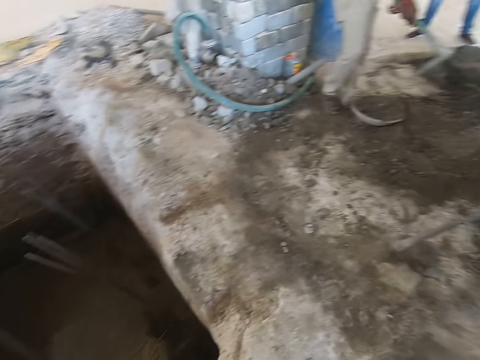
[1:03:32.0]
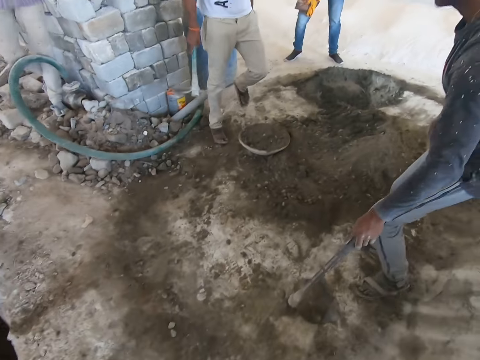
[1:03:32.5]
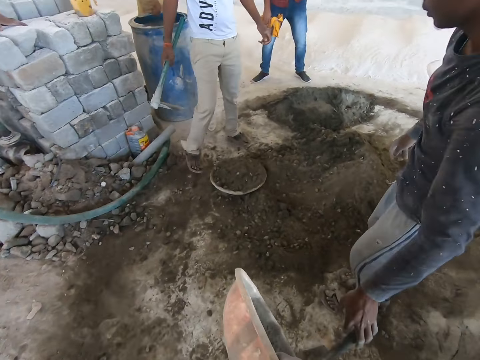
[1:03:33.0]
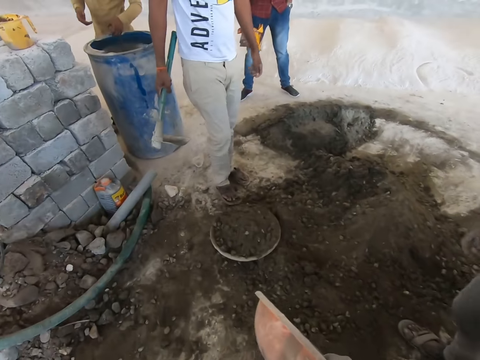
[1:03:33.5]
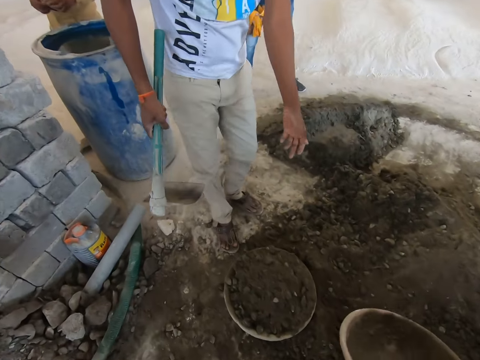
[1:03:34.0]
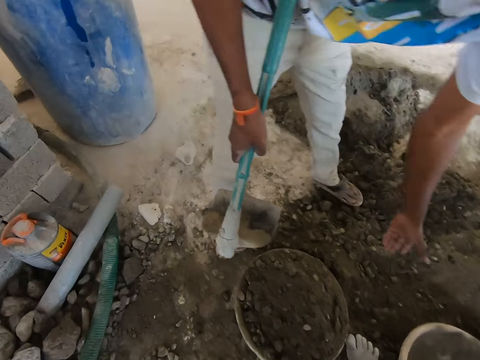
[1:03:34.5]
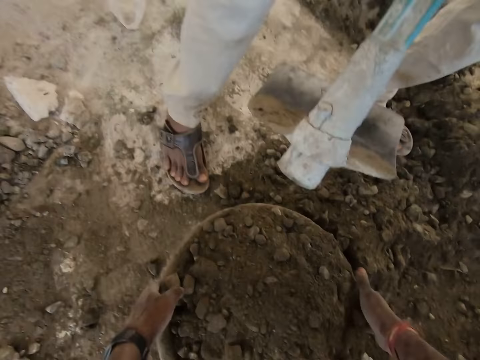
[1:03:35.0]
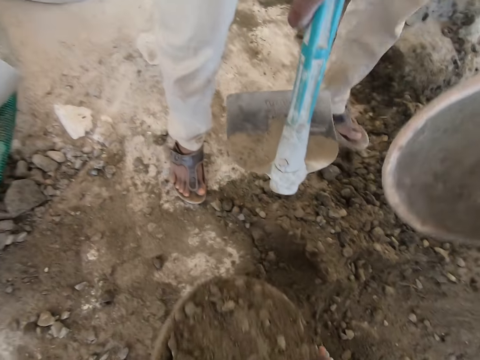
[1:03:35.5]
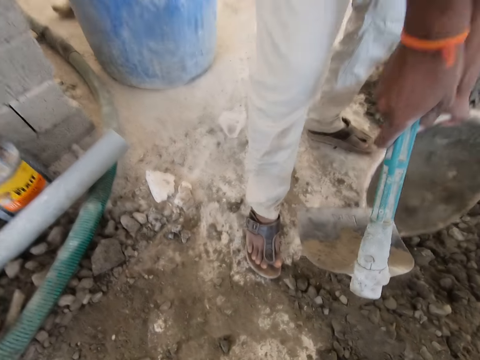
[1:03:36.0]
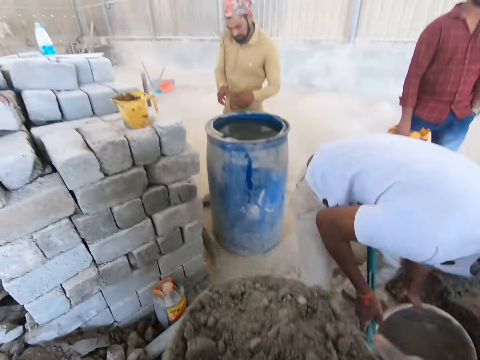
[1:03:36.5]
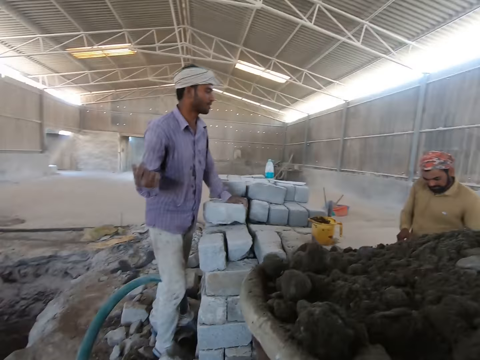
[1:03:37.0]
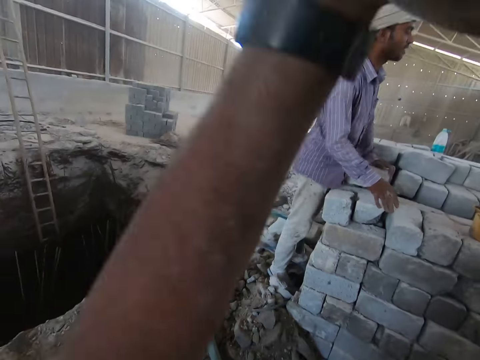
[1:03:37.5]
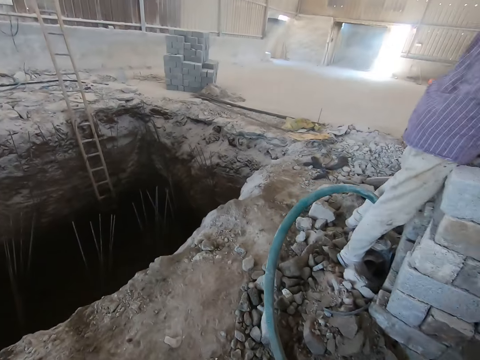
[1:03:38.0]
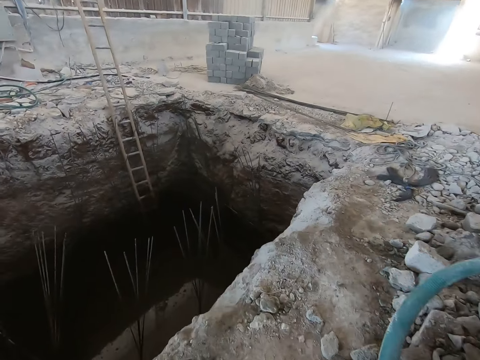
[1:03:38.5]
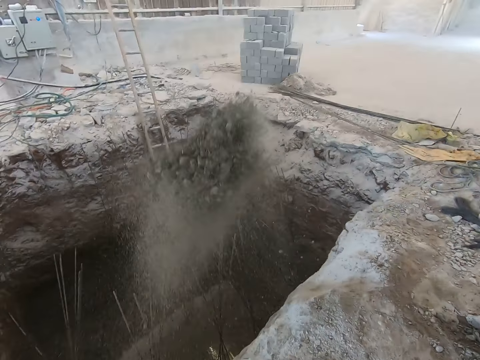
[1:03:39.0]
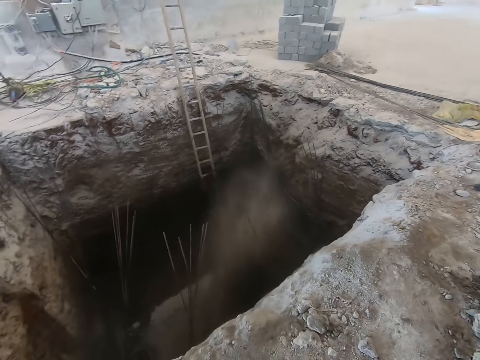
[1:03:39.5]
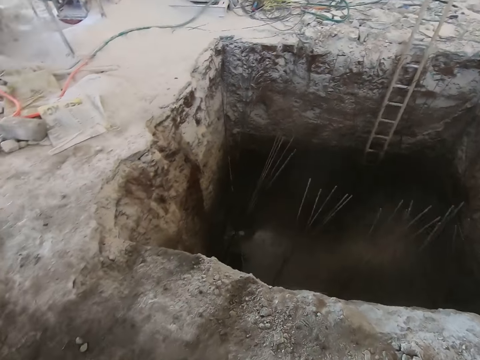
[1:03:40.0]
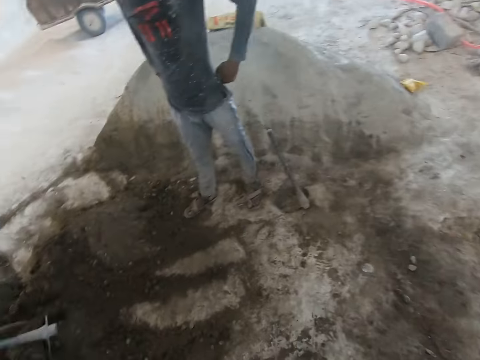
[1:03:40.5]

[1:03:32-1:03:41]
A man holds the hoe with his right hand. The camera wearer walks toward the sand. He walks past another man. He drops the plastic bowl or pan on the sand pile with his right hand. He picks up the plastic bowl on the floor with both hands. The first man moves the plastic bowl with his left hand. A person takes the pan from the ground. The first man places the plastic bowl on the floor with his left hand. The camera wearer places the plastic bowl on his head with both hands. A third man places his right hand on a stack of bricks. The camera wearer walks toward the pit. He pours sand into the hole in the ground from the plastic bowl in both hands. He walks toward the sand.

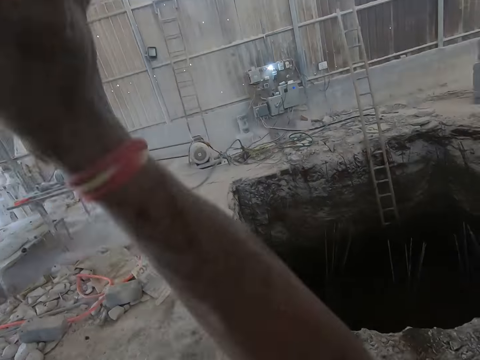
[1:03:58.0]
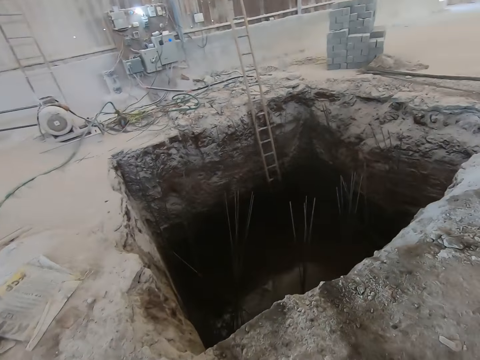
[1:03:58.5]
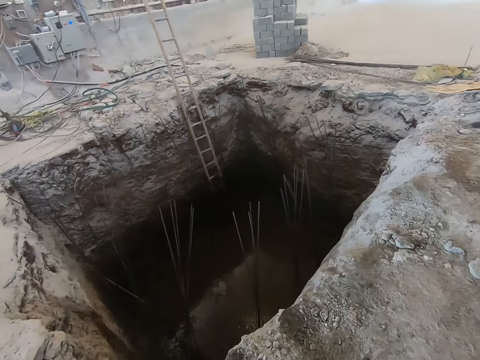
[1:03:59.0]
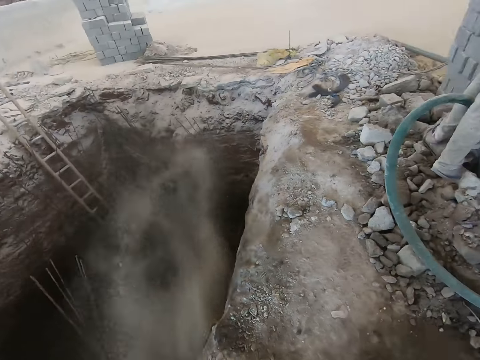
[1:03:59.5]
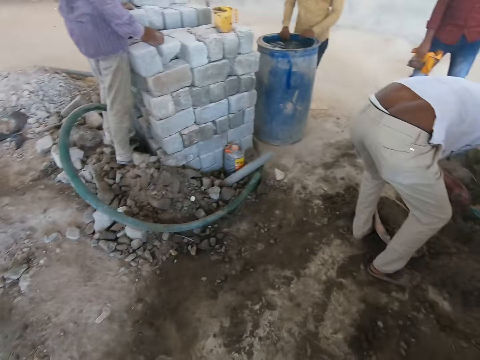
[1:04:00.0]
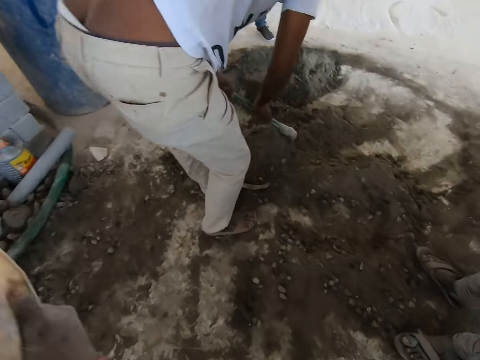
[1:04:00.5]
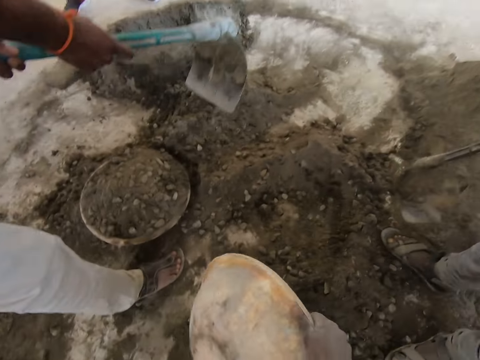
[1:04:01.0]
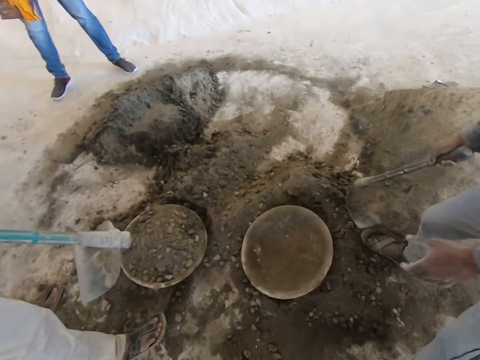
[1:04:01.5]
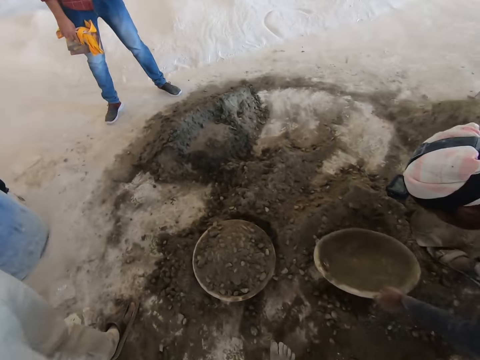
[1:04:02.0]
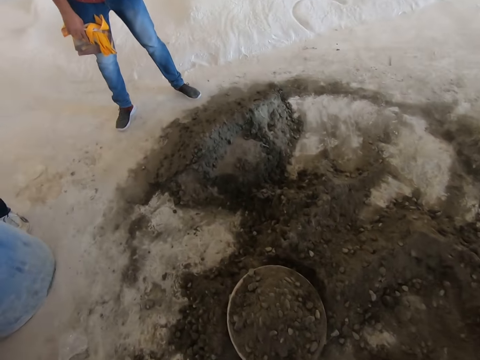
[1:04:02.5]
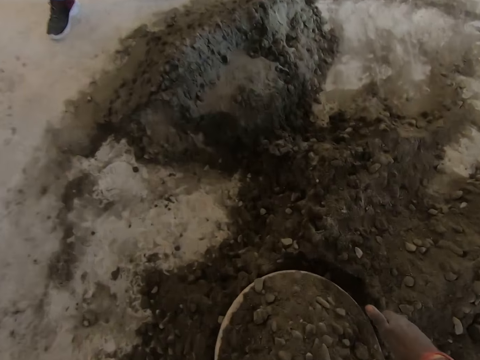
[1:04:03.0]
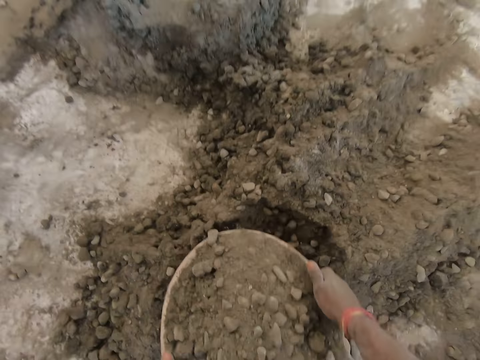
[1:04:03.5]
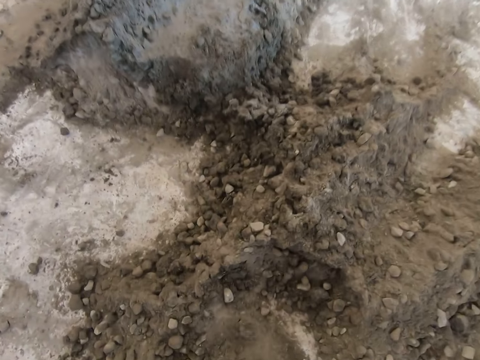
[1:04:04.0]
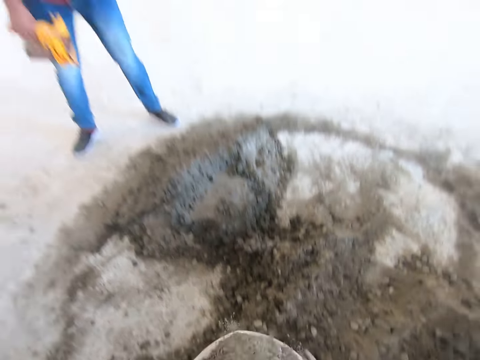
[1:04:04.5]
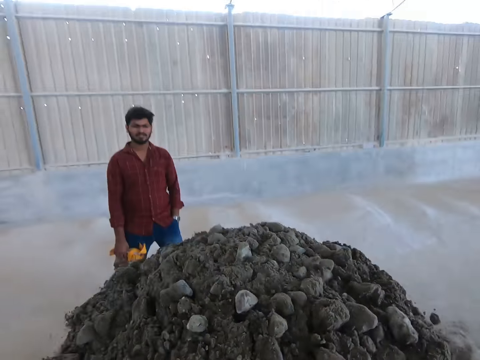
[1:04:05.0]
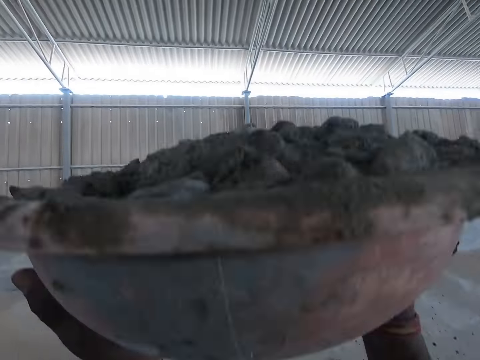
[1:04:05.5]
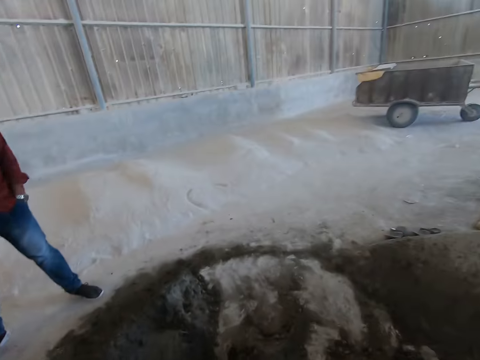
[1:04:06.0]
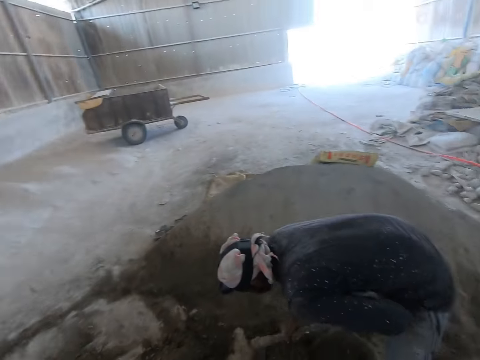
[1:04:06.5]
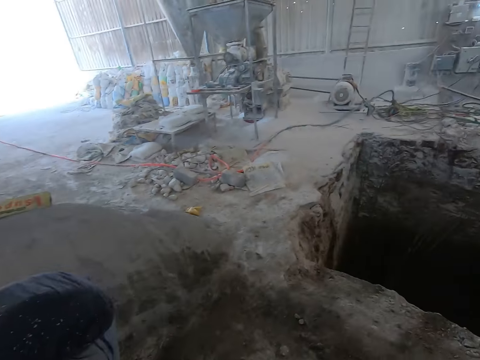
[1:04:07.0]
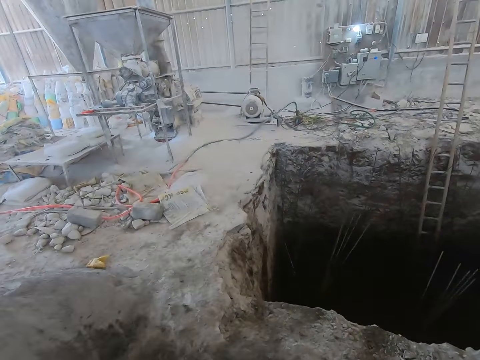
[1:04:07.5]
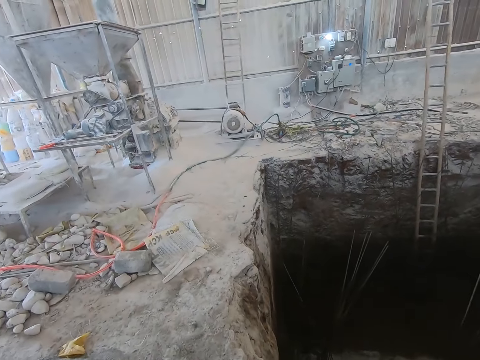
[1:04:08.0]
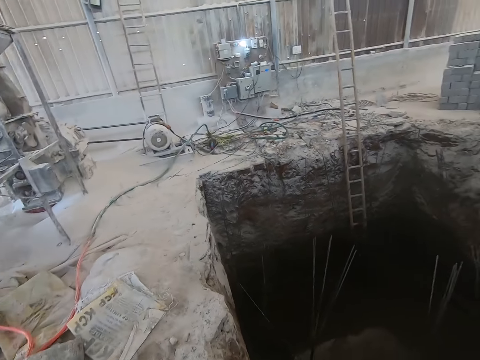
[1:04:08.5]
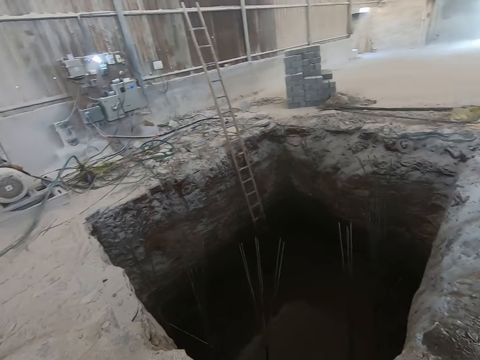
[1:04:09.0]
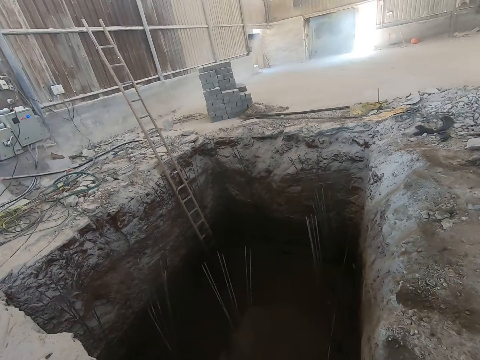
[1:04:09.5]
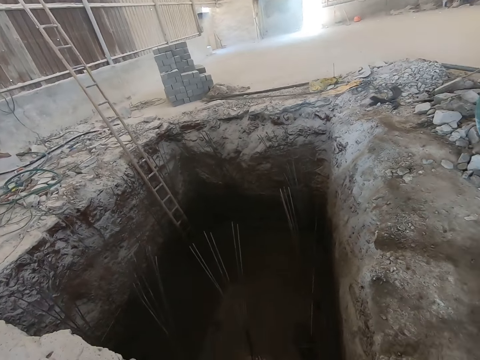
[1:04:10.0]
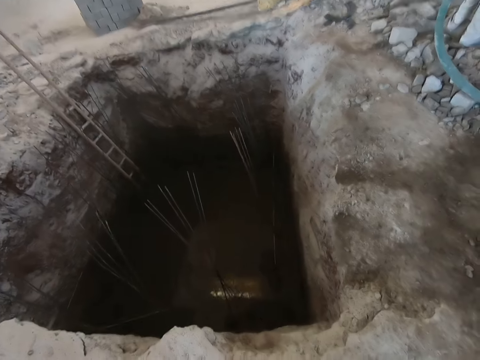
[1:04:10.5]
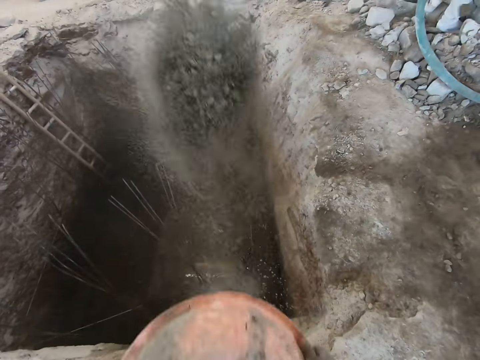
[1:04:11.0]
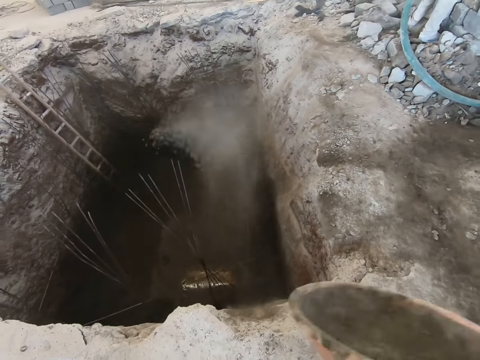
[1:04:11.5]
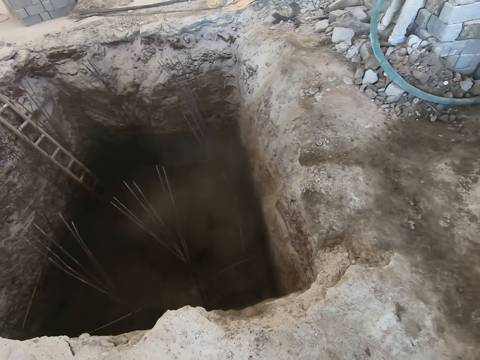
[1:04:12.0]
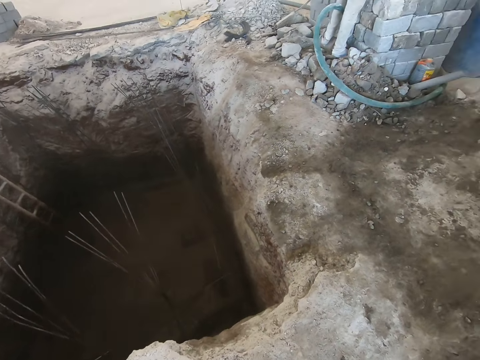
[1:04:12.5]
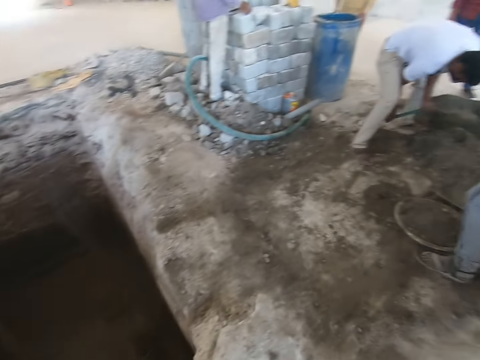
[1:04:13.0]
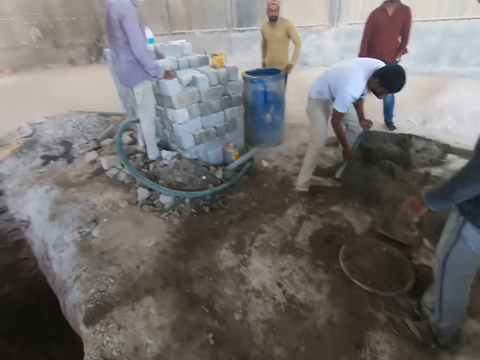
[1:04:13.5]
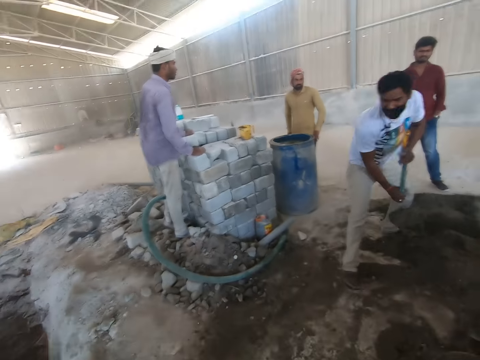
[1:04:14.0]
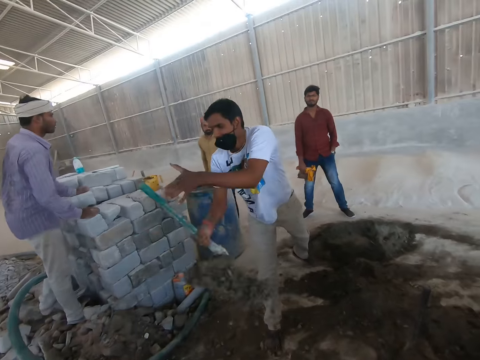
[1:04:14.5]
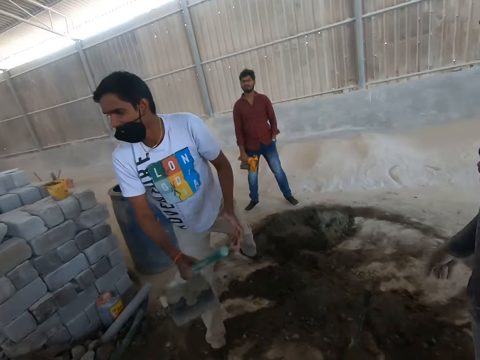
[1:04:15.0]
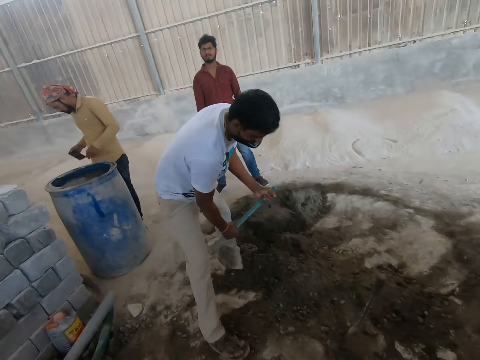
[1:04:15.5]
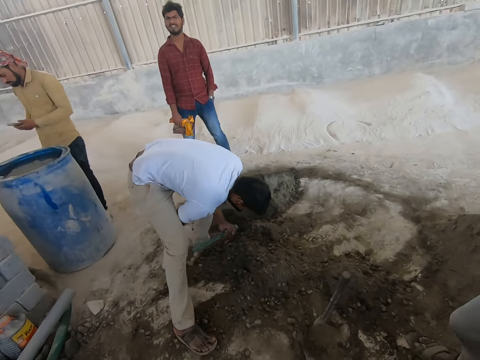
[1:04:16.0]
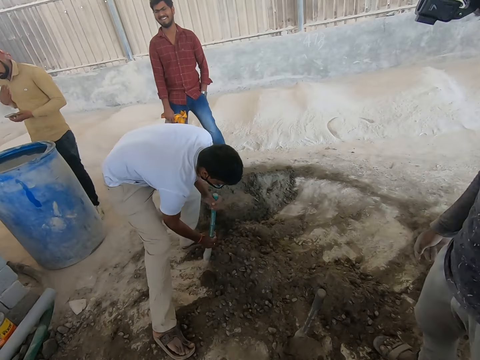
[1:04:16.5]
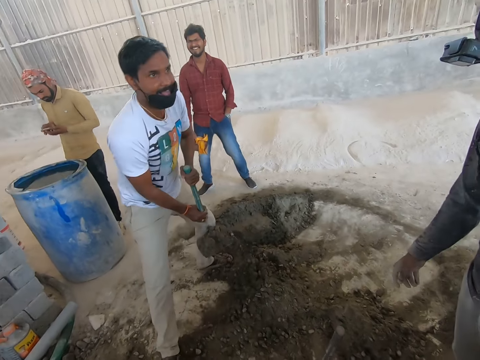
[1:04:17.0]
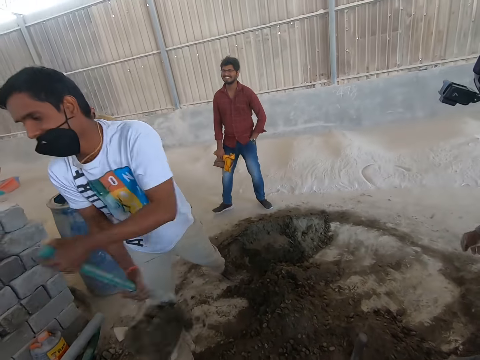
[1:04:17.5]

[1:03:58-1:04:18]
The camera wearer places the plastic bowl on his head with both hands. He walks toward the pit. He pours sand into the hole in the ground from the plastic bowl in both hands. A man scoops the sand into the plastic bowl on the floor with the hoe or shovel in both hands. The camera wearer walks toward the sand. He converses with the man. He drops the plastic bowl on the floor with his right hand. The man picks up the plastic bowl on the floor with his left hand. The camera wearer picks up the plastic bowl on the floor with both hands. Another man drops the hoe on the floor with his right hand and scoops the sand into the plastic bowl on the floor with the hoe in both hands. The camera wearer walks toward the pit. He pours sand into the hole in the ground from the plastic bowl in both hands. The first man scoops sand from the floor with the hoe with both hands and pours the sand in the hole with the hoe in both hands. A third man holds a phone with his right hand. The first man scoops sand from the floor with the hoe with both hands. The third man presses the phone with both hands. The first man throws the sand with the hoe.
